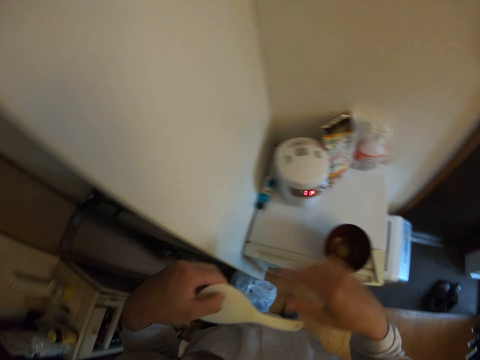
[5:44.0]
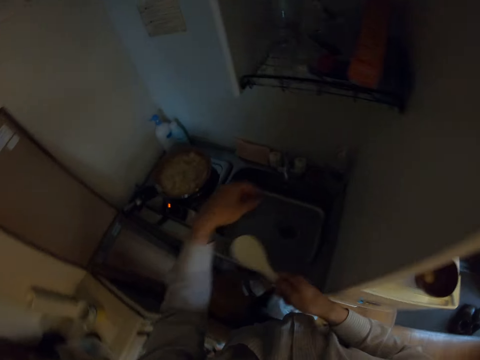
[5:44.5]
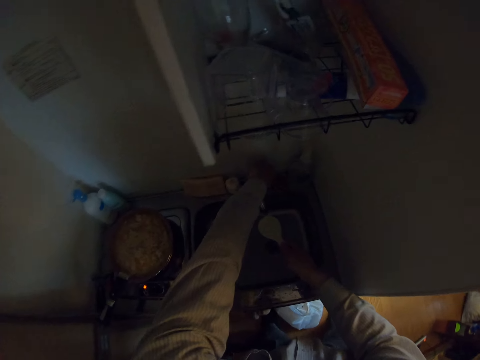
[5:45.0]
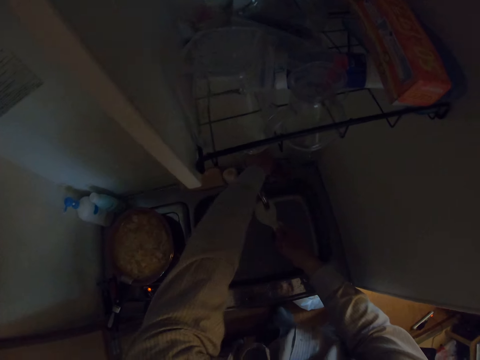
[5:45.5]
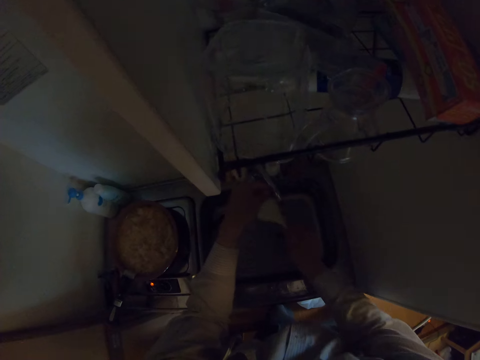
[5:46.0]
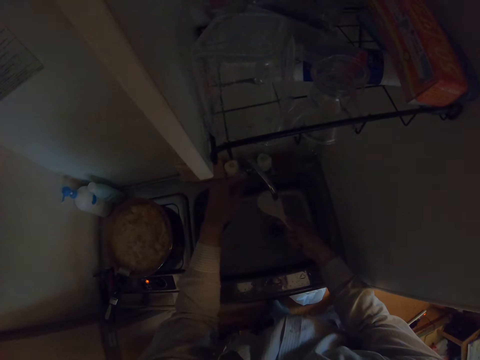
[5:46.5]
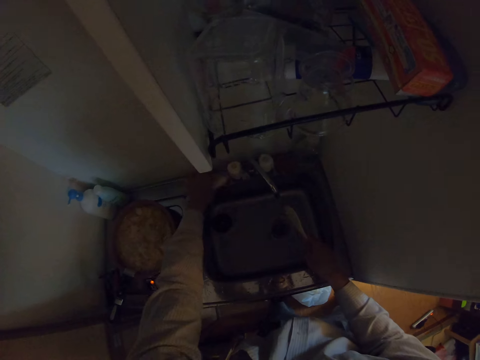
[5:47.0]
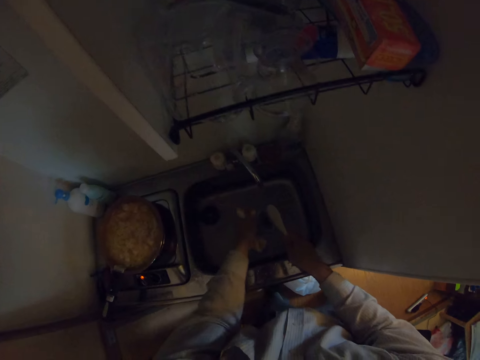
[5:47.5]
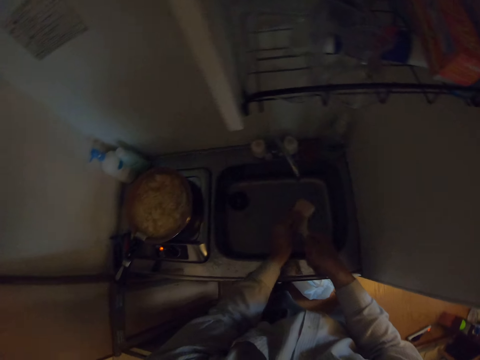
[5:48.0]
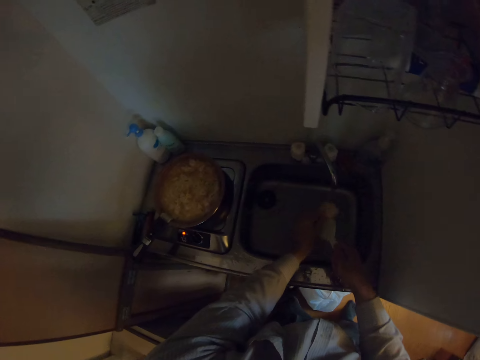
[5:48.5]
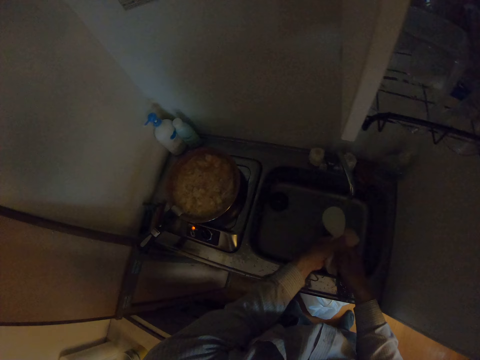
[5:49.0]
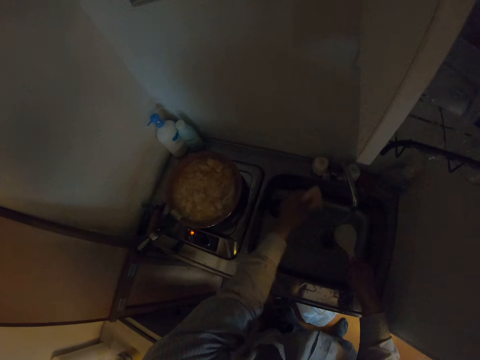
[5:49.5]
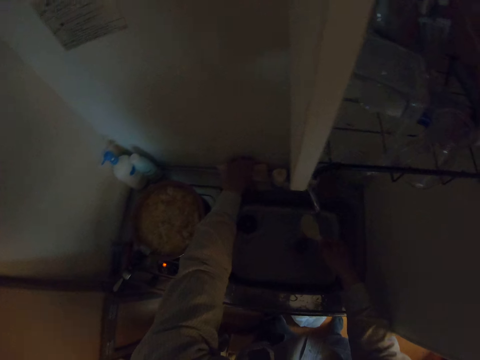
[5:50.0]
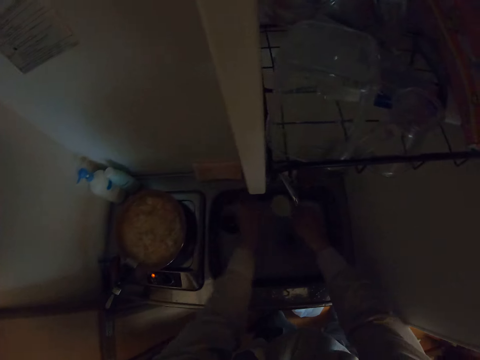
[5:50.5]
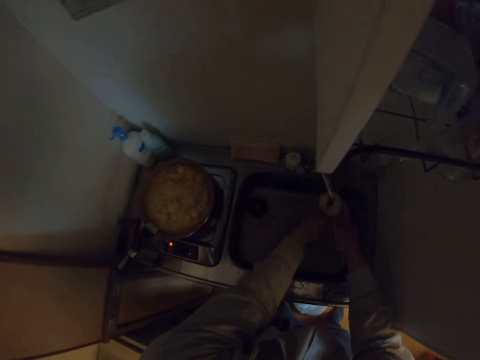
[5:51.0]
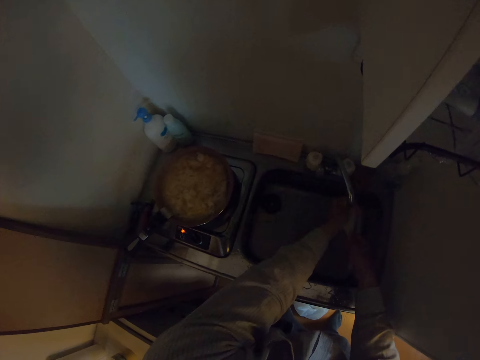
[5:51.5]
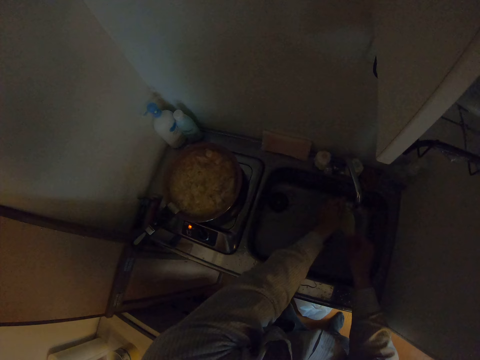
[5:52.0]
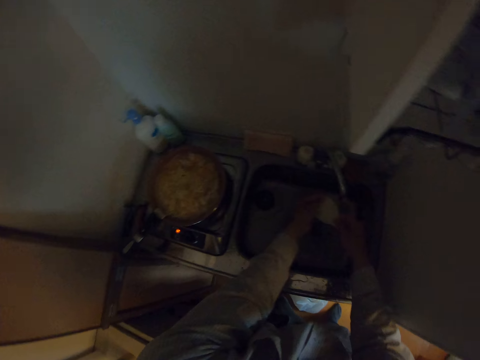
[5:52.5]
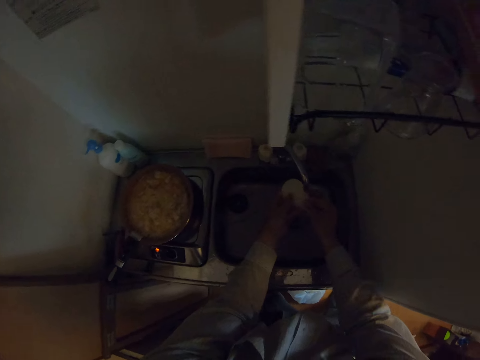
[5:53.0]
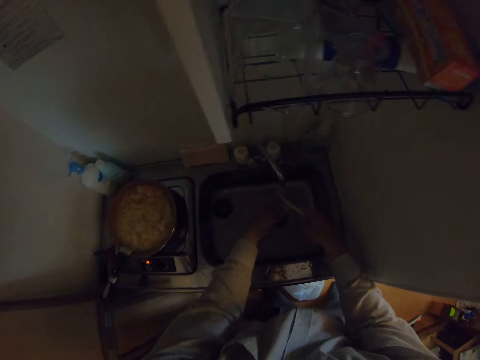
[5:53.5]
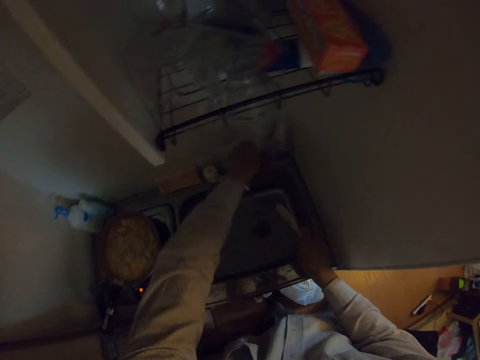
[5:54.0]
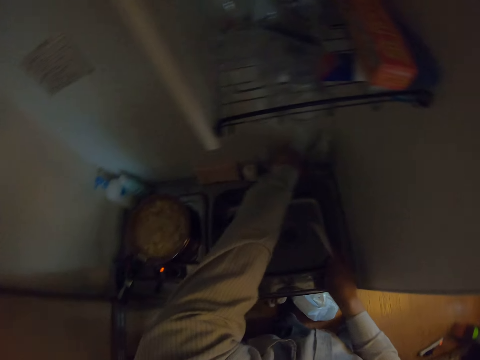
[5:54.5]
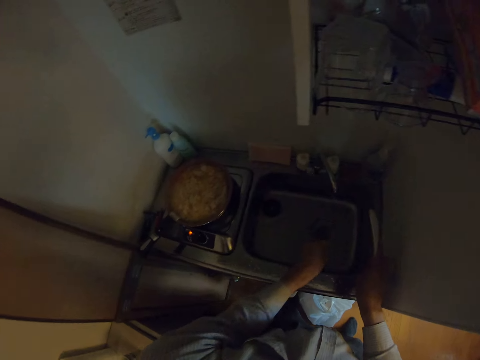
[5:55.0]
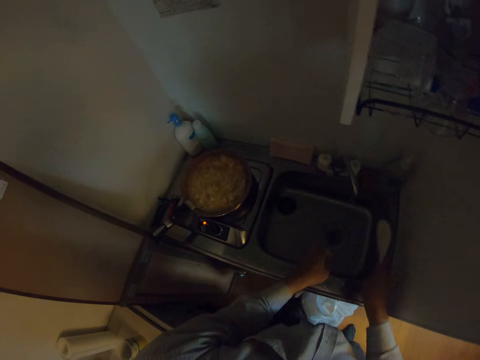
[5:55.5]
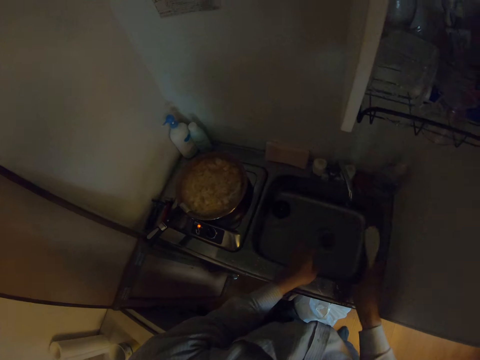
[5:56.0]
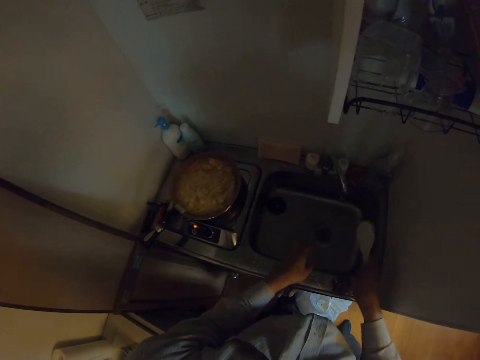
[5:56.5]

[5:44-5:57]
The camera wearer passes the spoon from his left hand to his right hand. He turns on the kitchen faucet with his left hand. He rinses the spoon under running water. He picks up the sponge from the sink. He washes the spoon through with the sponge. He drops the sponge on the sink with his left hand. He rinses the spoon under running water with both hands. He turns off the kitchen faucet with his left hand.

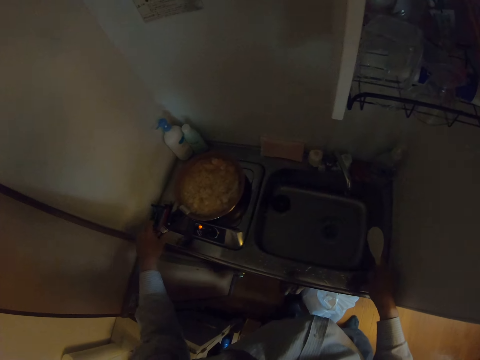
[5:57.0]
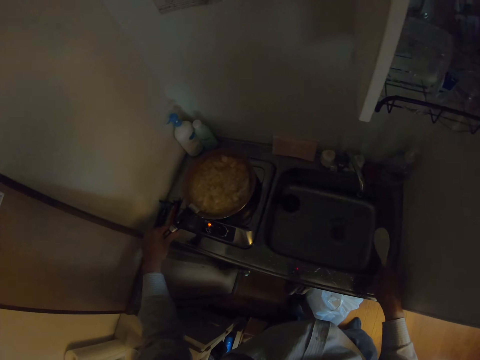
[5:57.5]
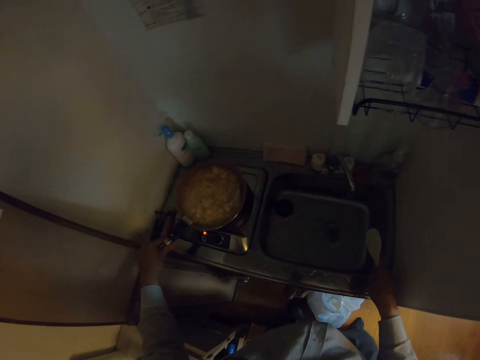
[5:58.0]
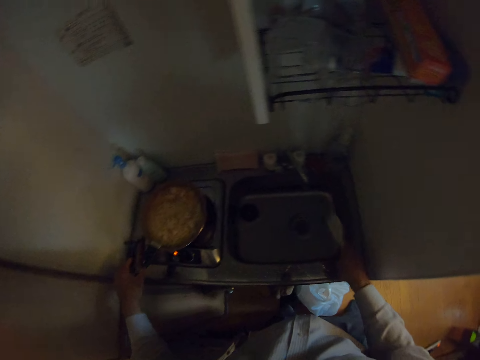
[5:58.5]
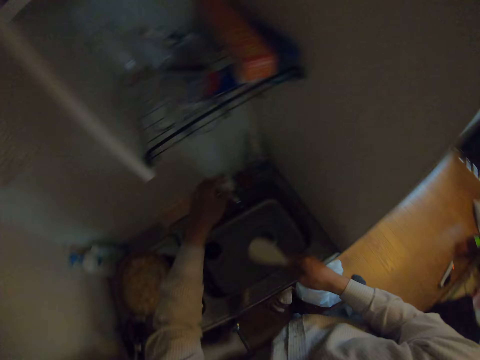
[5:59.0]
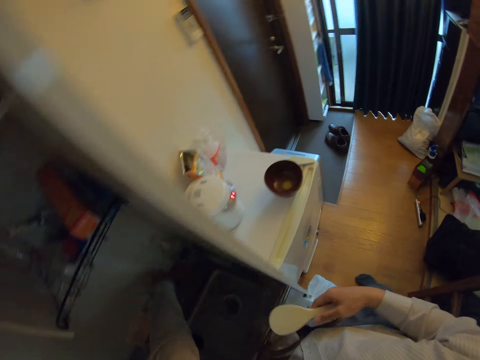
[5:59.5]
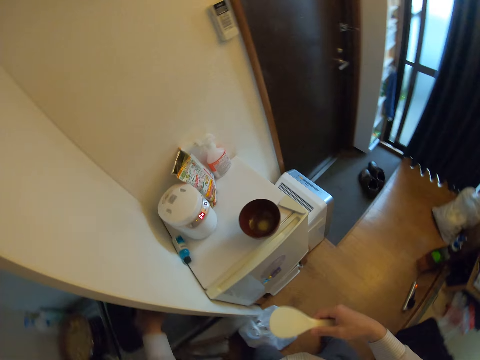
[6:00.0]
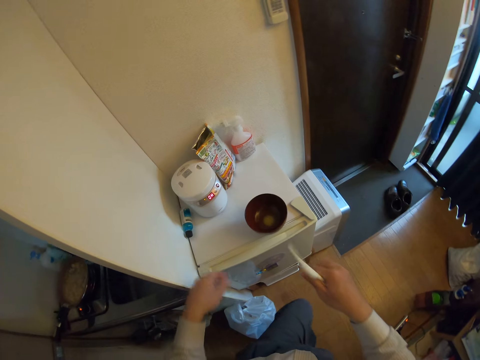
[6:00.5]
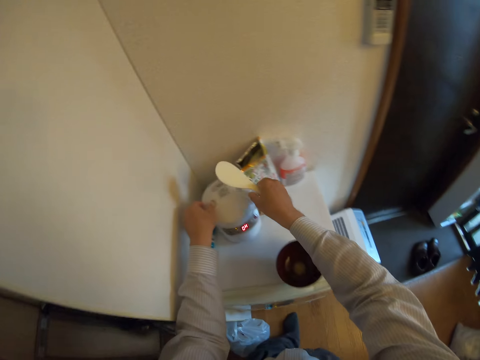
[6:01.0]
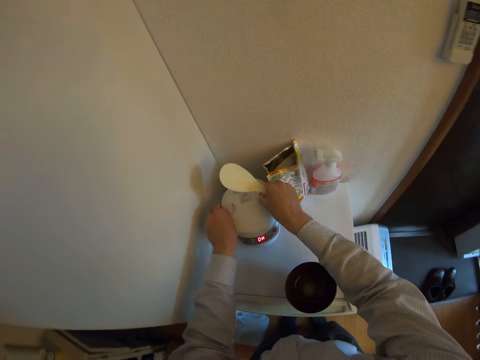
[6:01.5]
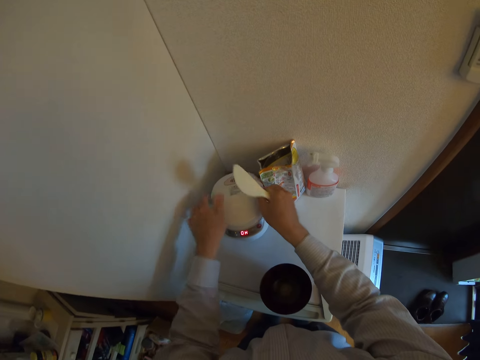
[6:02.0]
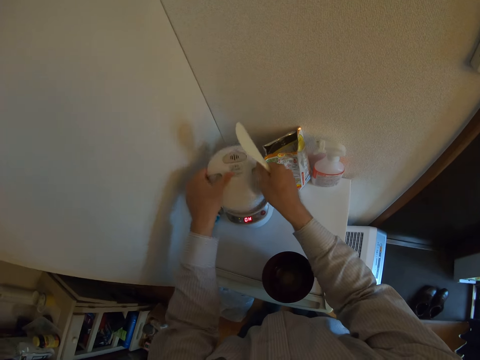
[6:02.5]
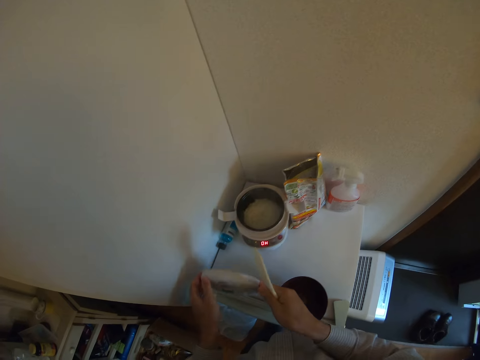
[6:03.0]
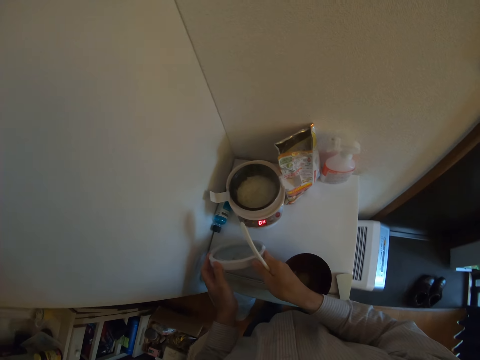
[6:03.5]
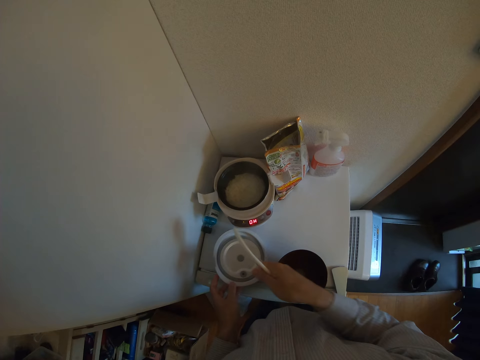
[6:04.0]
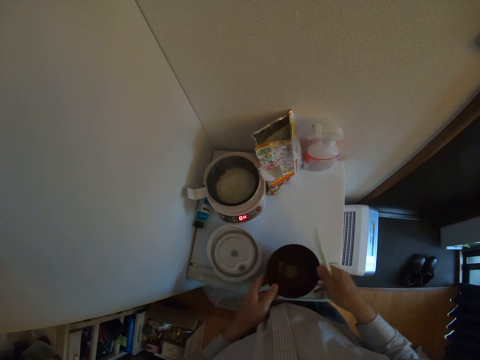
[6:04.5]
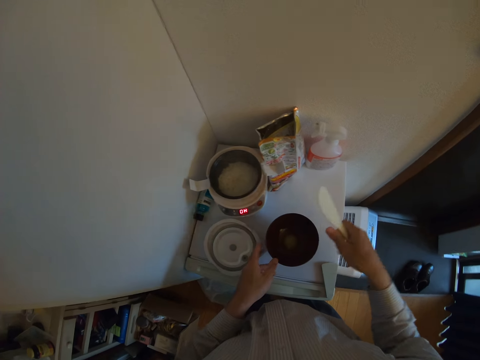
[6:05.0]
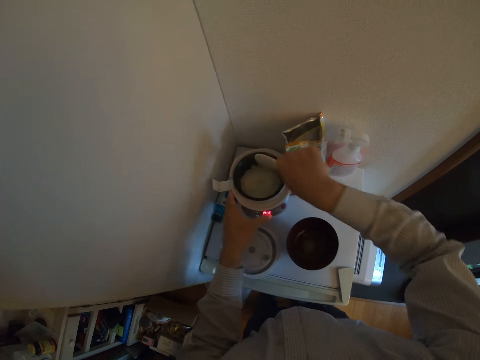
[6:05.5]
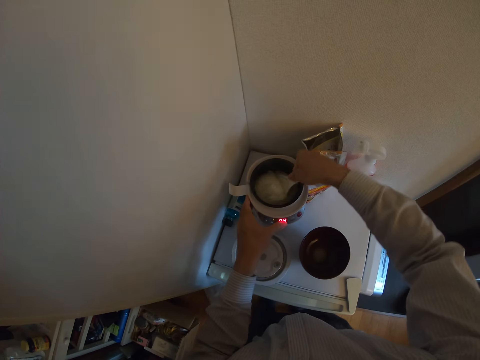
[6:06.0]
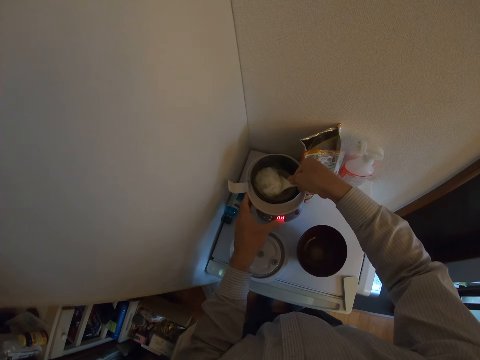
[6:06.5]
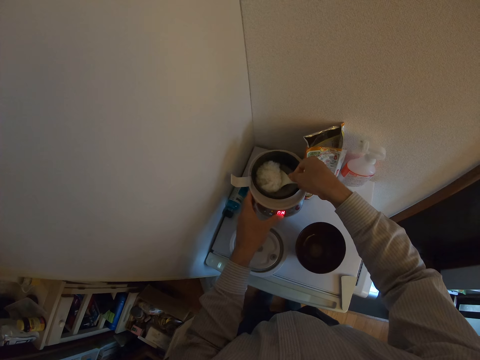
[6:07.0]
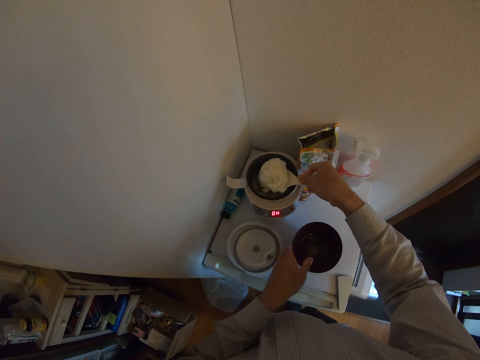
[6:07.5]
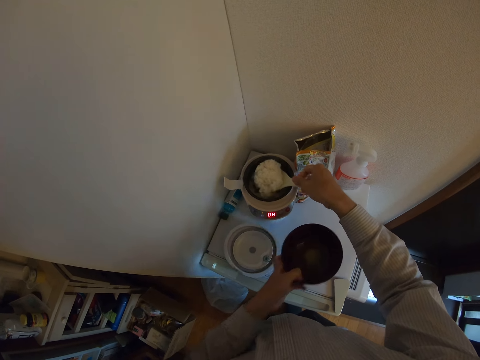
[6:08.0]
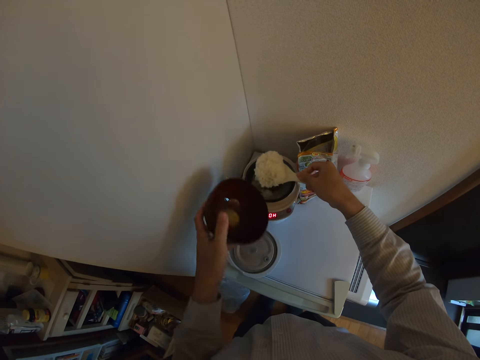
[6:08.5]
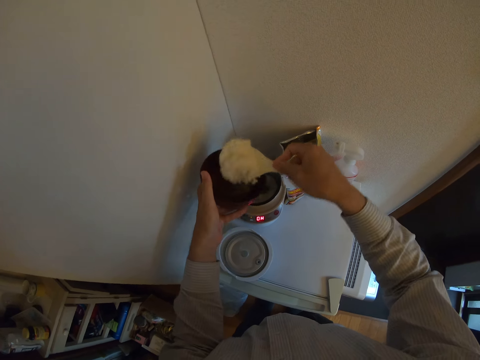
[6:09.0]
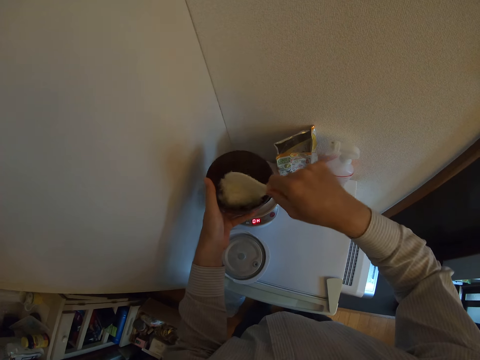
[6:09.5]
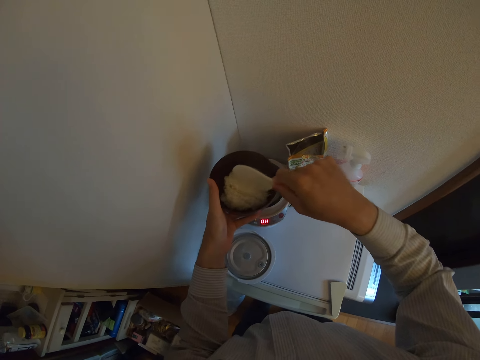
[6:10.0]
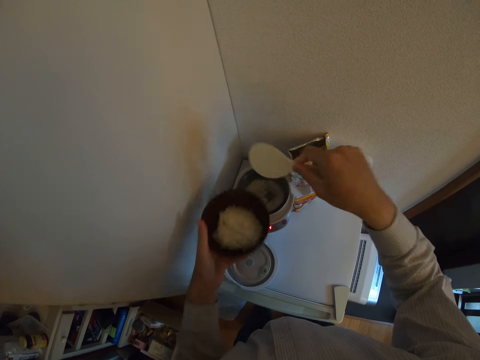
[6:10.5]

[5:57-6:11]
The camera wearer holds the handle of the frying pan. He adjusts the frying pan on the cooker. He lifts up the pan. He wipes water from the cooking stick or spoon. He opens a rice cooker or hot pot on the refrigerator with both hands. He drops the cooker's cover on the refrigerator with both hands. He adjusts the bowl on the refrigerator with both hands and holds the rice cooker with his left hand. He moves the hot pot. He dips the spoon into the rice cooker. He scoops the rice in the rice cooker with the spoon. He removes his left hand from the rice cooker. He picks up the bowl on the refrigerator with his left hand. He pours the rice on the spoon in the bowl. He spreads the rice with the spoon in the bowl.
